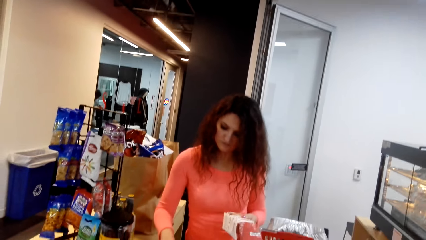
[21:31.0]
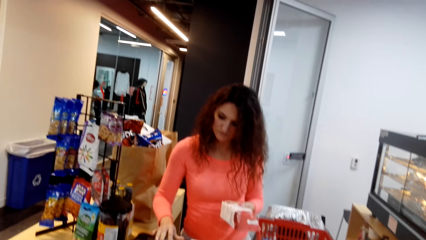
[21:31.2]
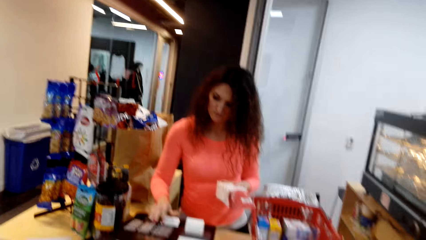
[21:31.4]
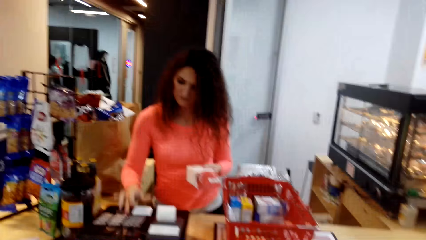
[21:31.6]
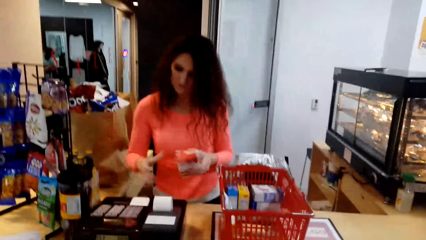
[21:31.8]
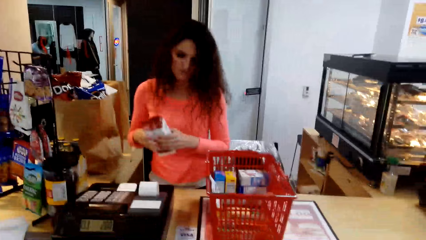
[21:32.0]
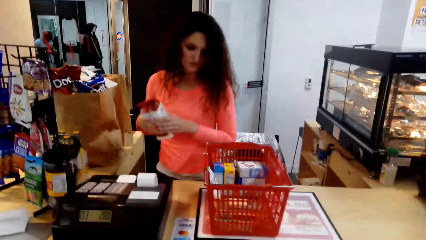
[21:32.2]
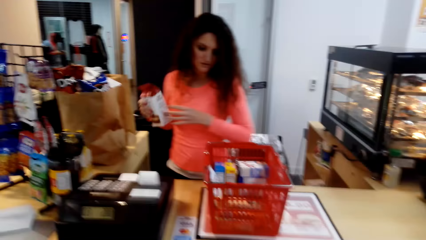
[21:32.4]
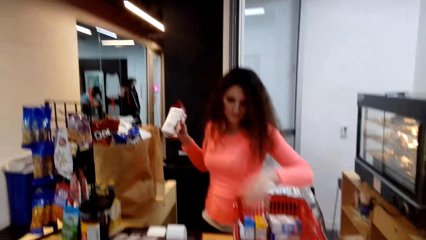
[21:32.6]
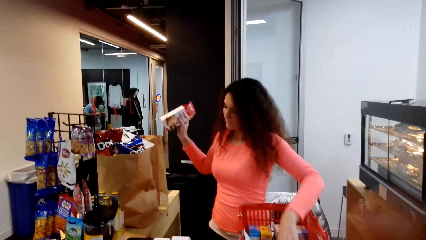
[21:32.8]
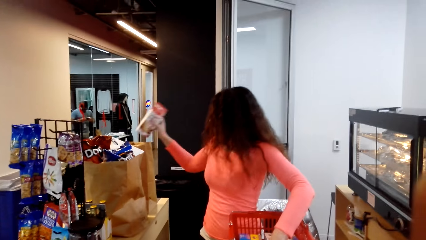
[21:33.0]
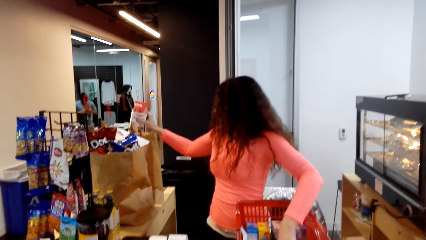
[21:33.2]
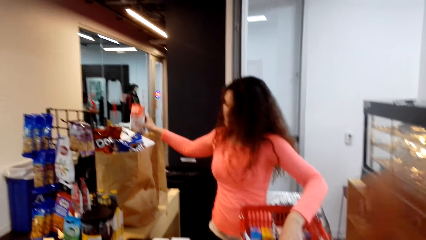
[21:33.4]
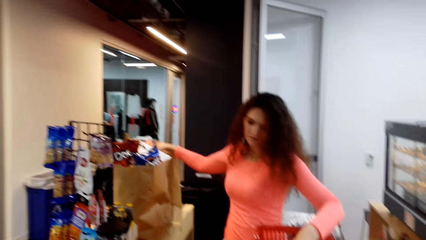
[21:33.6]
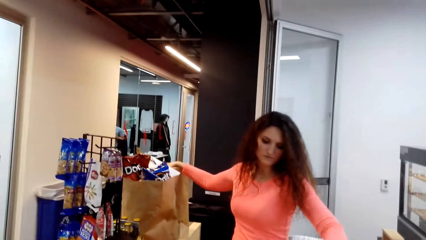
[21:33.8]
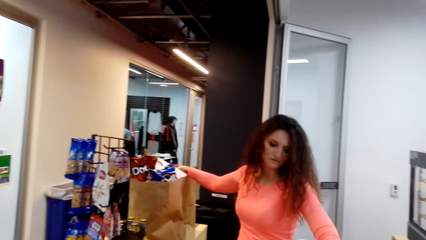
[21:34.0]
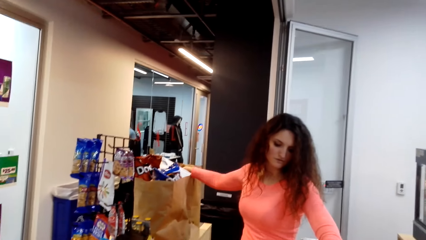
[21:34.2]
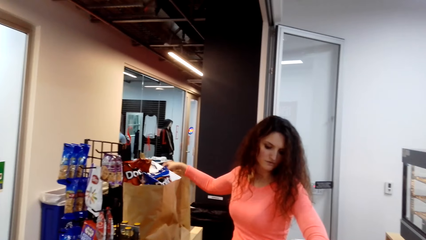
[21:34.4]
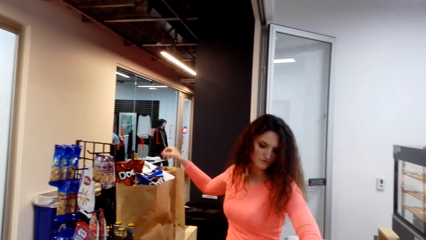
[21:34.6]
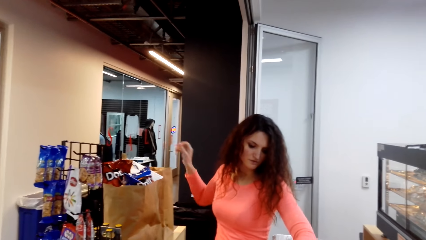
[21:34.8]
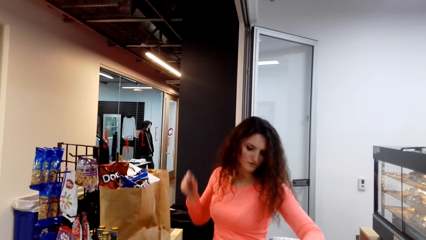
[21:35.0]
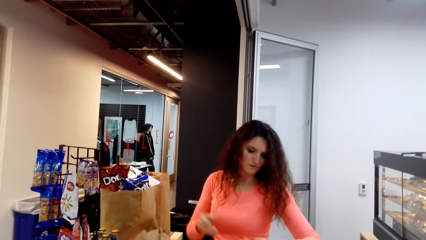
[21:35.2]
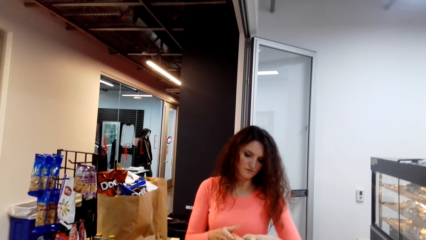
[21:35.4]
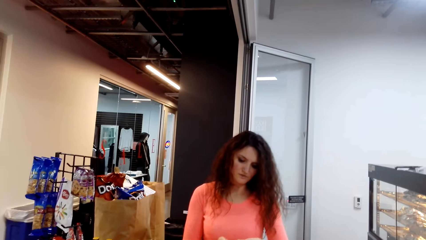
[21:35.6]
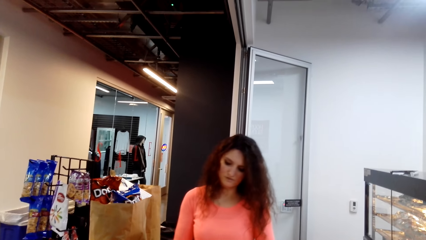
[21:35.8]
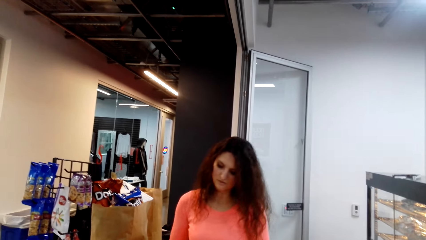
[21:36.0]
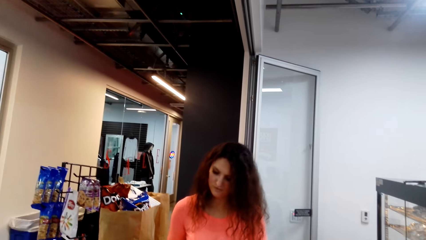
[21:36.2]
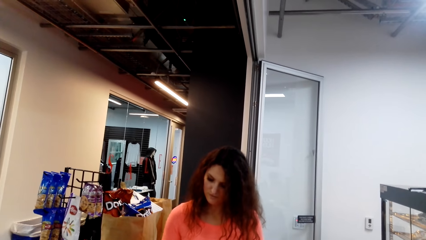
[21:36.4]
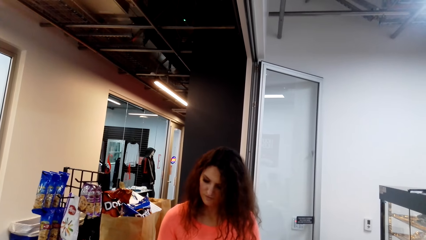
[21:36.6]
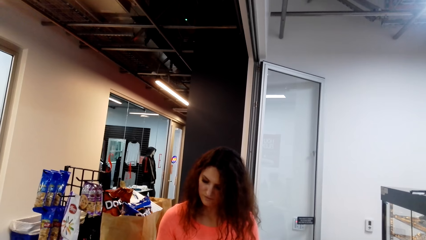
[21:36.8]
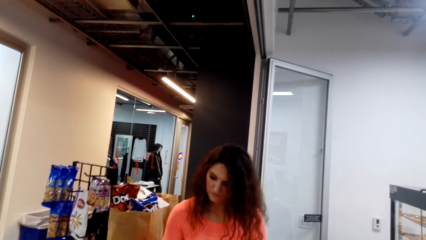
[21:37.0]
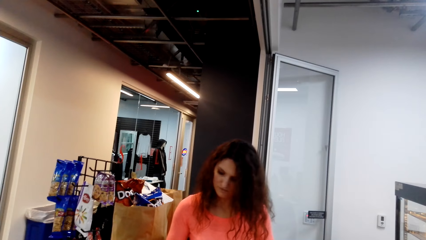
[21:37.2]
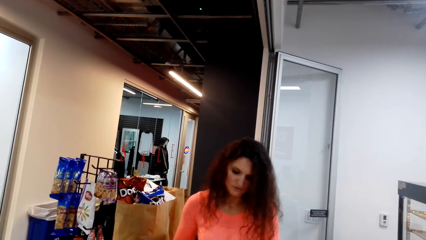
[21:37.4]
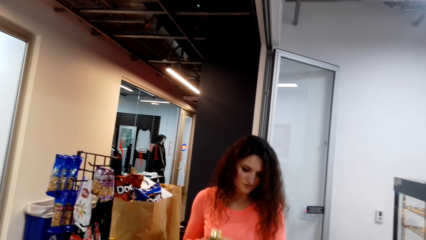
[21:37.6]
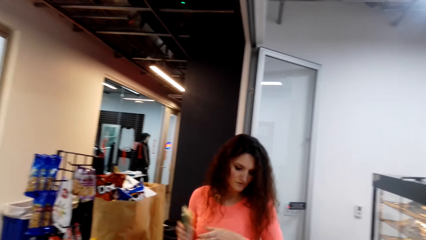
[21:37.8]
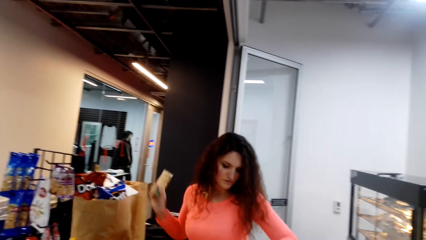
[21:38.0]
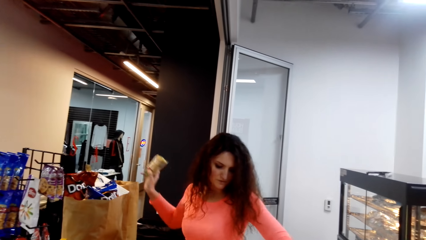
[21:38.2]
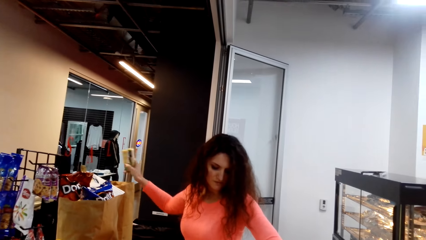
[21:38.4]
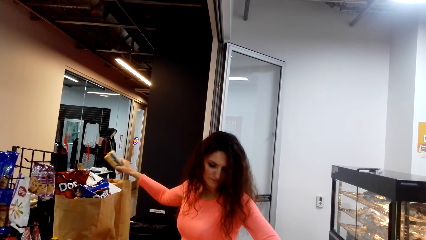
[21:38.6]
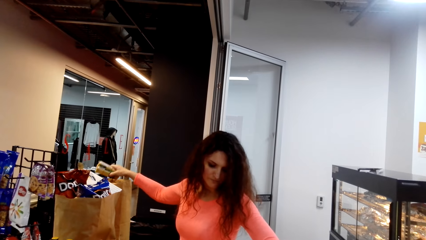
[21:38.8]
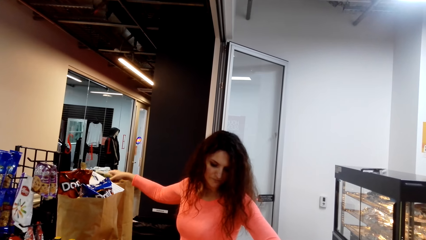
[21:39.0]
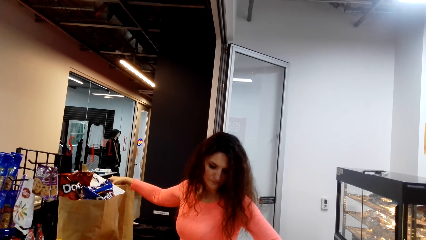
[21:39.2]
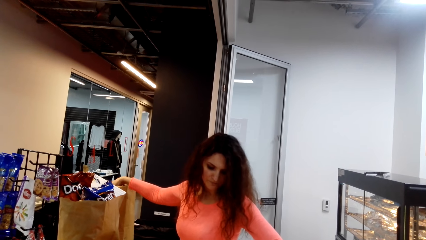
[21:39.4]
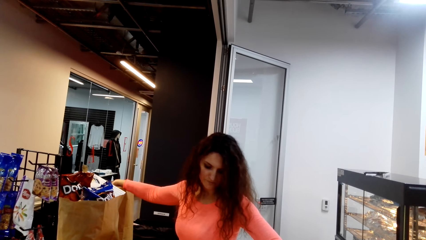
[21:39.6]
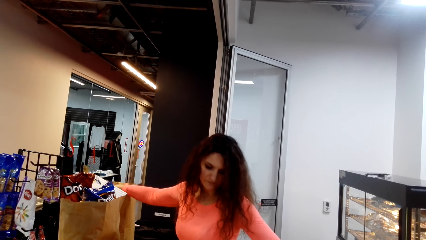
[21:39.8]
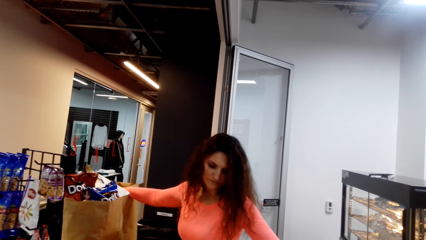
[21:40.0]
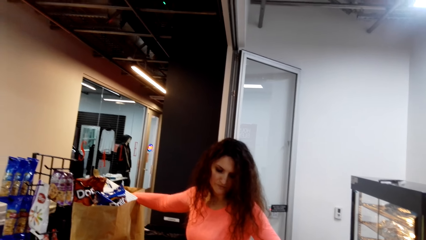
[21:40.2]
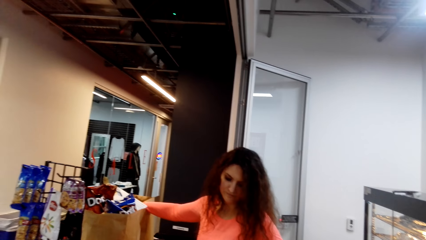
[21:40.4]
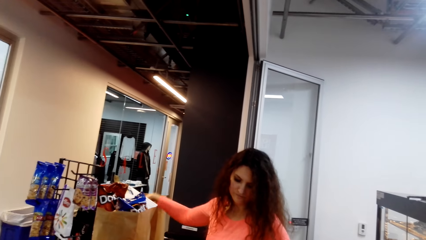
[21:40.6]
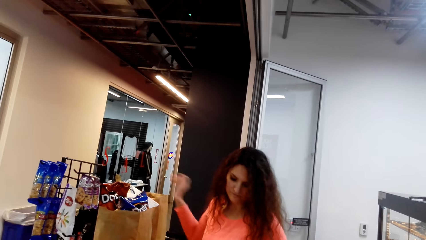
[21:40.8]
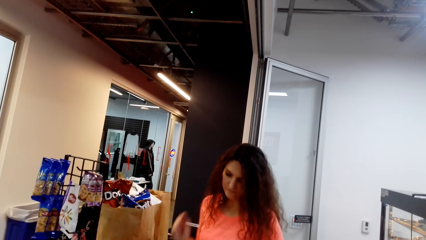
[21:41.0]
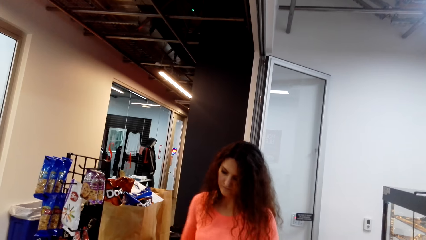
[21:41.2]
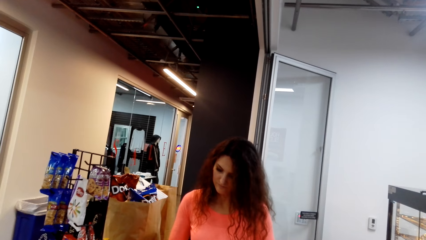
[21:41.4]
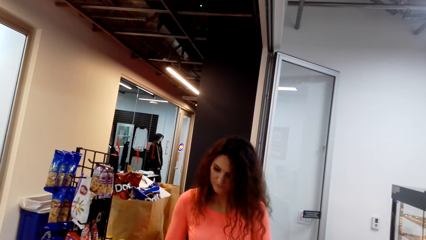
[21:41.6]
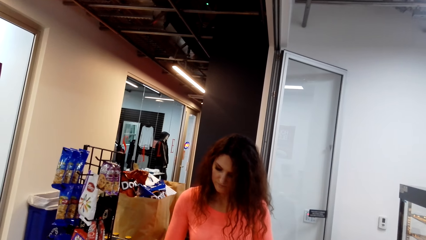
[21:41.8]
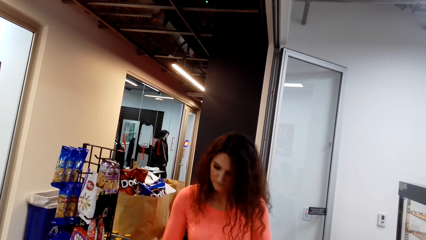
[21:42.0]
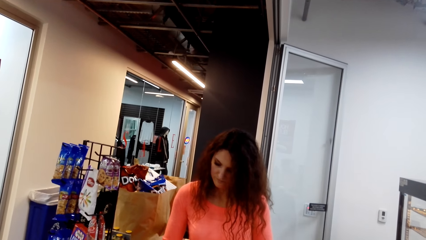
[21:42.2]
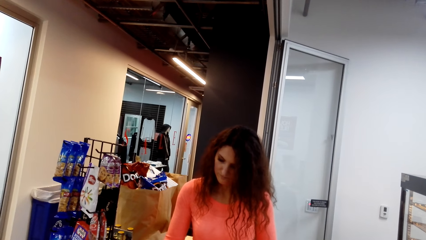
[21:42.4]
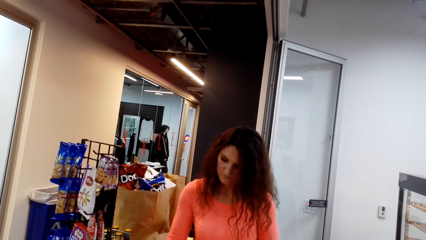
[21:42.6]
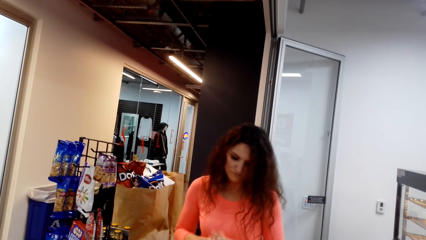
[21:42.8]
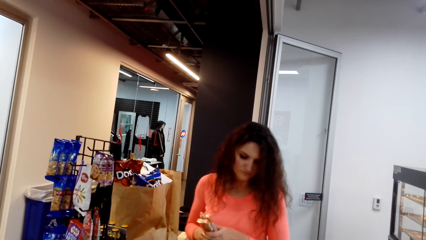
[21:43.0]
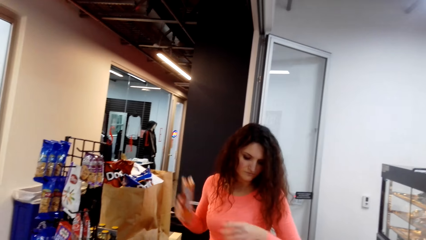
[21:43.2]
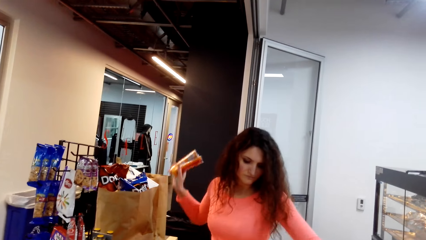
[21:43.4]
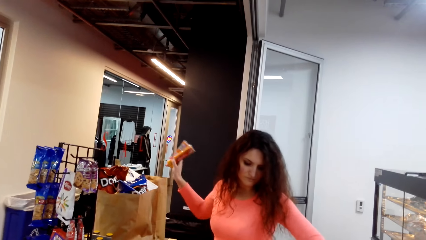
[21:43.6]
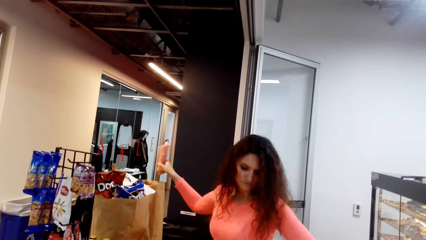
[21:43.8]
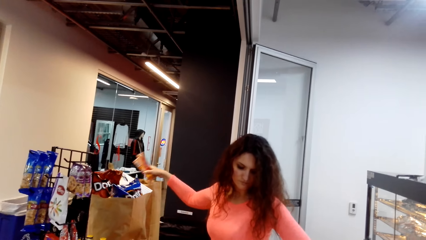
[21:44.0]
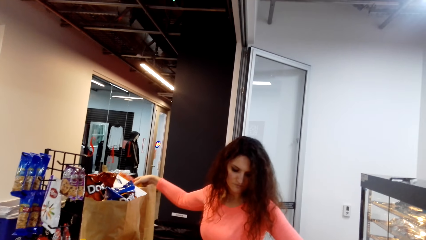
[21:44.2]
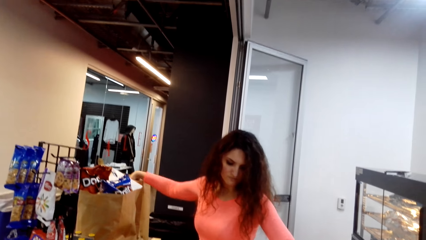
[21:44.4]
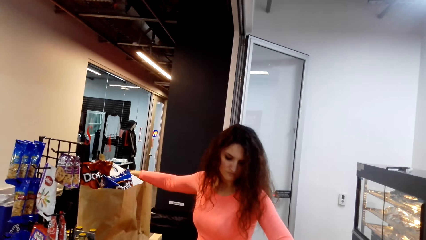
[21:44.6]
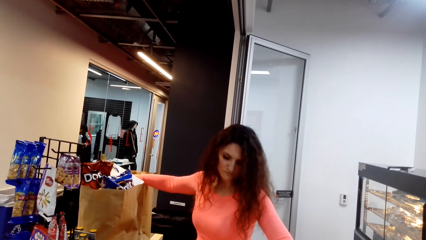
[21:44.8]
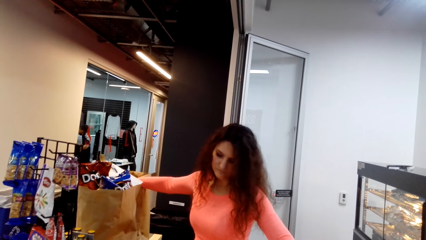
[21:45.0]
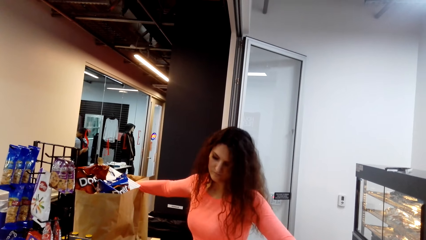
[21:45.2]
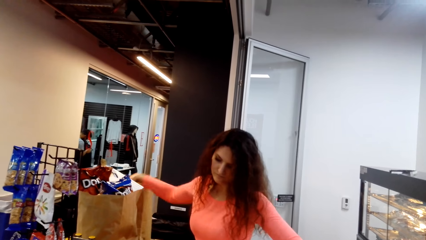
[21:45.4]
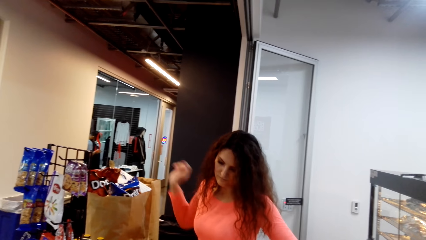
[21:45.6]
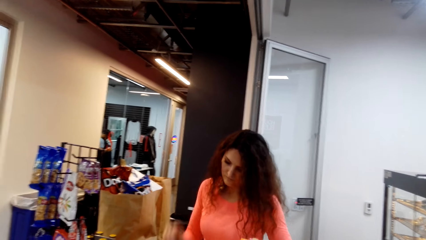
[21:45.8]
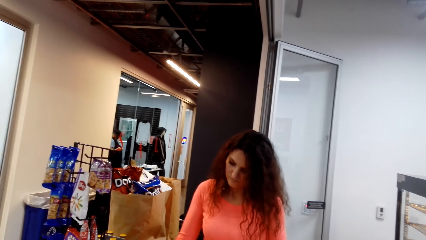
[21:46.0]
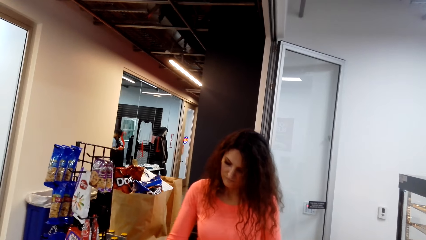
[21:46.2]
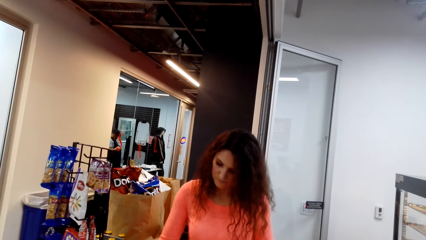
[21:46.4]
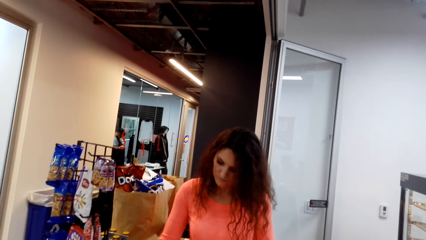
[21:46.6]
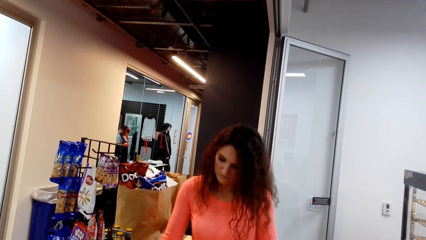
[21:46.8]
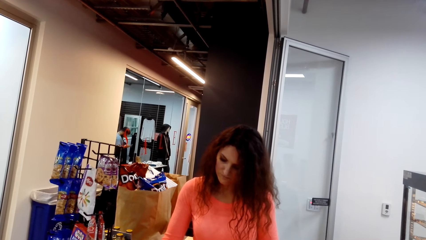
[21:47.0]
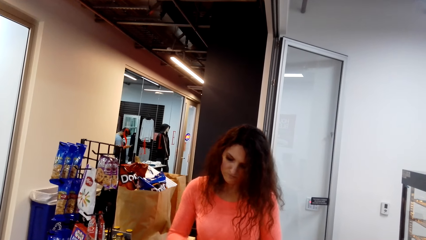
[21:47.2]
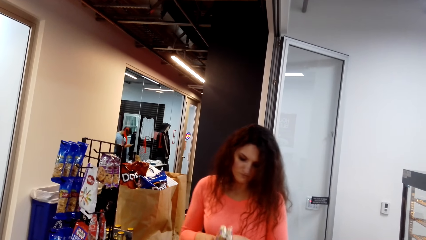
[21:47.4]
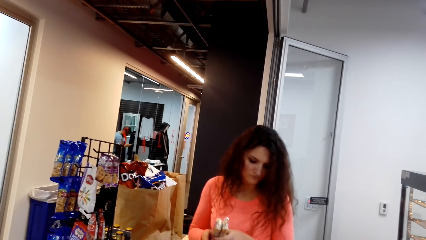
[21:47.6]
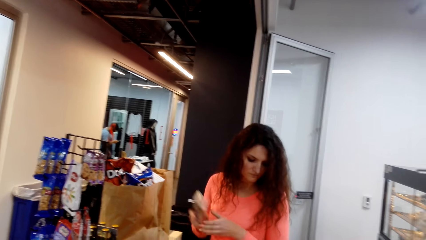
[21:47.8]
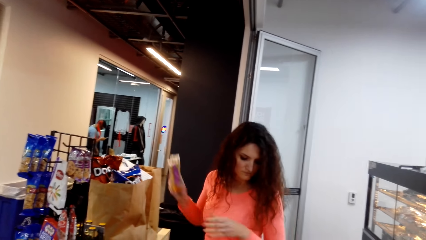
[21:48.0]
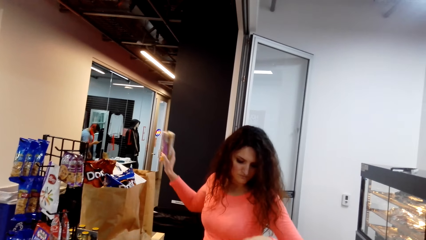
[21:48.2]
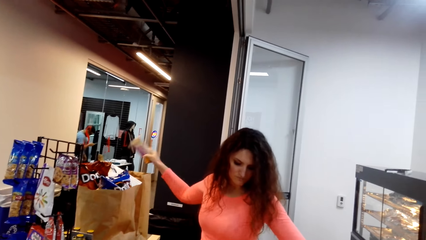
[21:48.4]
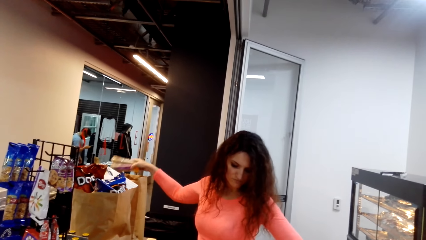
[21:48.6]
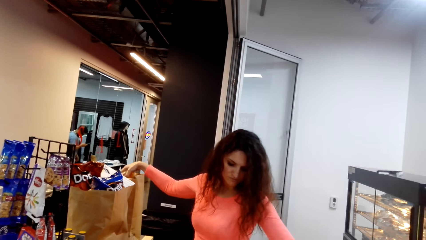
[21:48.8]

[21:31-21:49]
A man holds a packet, presses buttons on the counter top, turns to the side, and puts the packet in a shopping pack. The man presses buttons on the counter top. The camera wearer turns around. The man puts the packet in the shopping pack. The camera wearer turns around. The man puts the packet in the shopping pack and presses buttons on the counter top.
